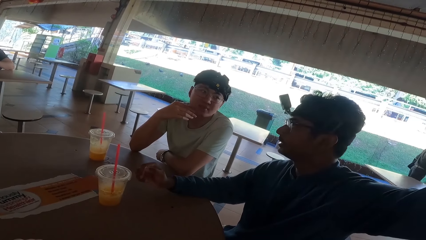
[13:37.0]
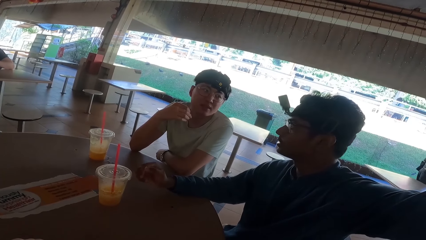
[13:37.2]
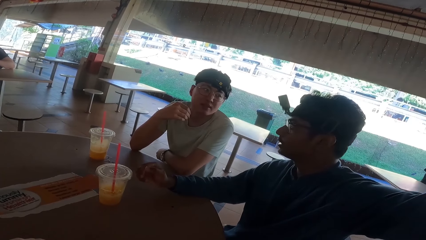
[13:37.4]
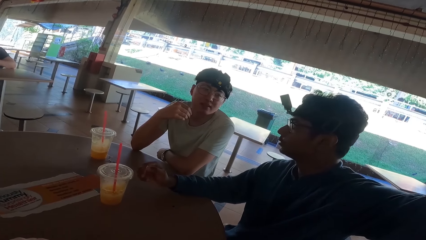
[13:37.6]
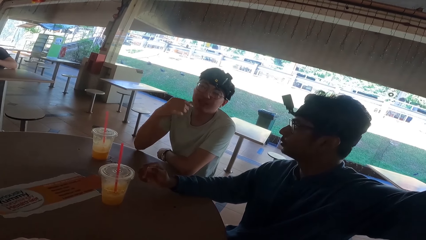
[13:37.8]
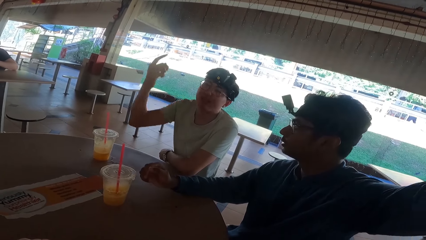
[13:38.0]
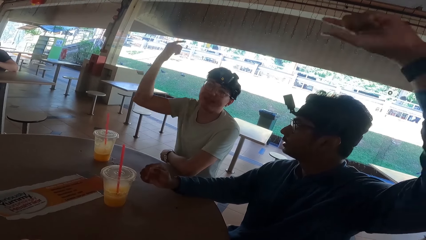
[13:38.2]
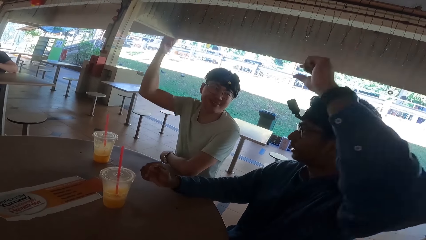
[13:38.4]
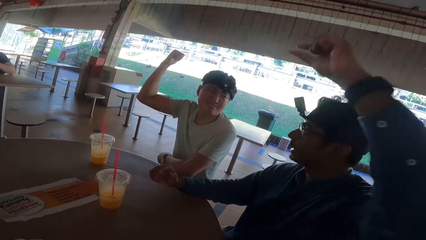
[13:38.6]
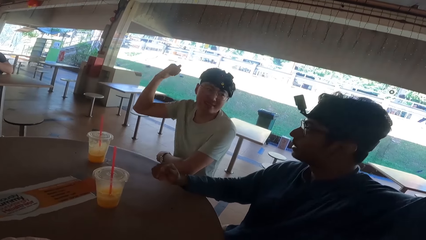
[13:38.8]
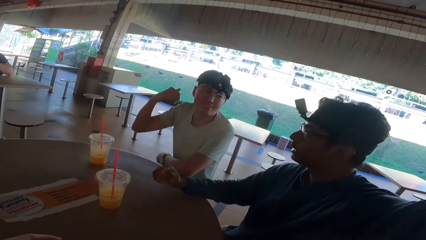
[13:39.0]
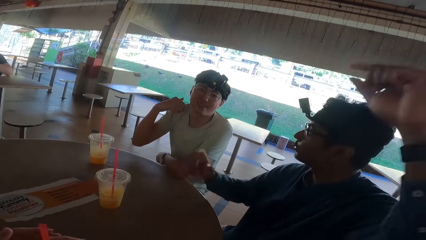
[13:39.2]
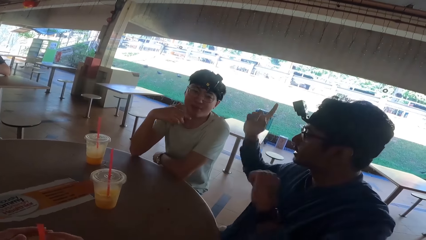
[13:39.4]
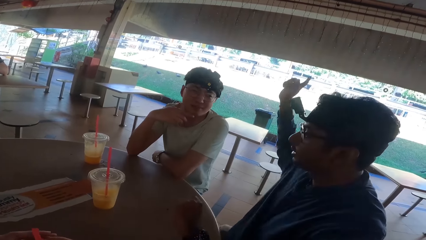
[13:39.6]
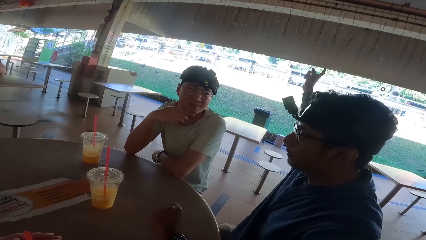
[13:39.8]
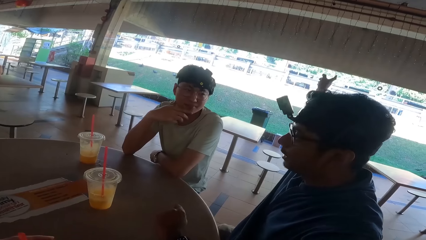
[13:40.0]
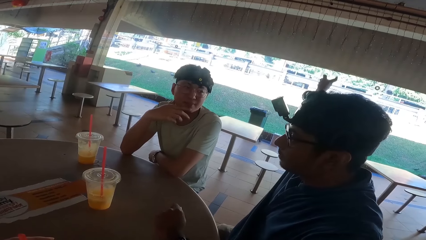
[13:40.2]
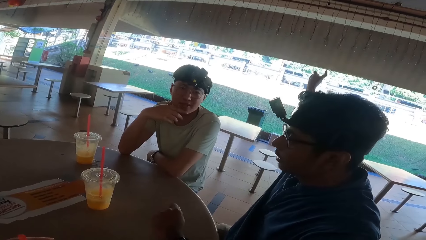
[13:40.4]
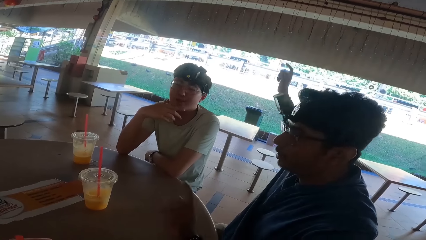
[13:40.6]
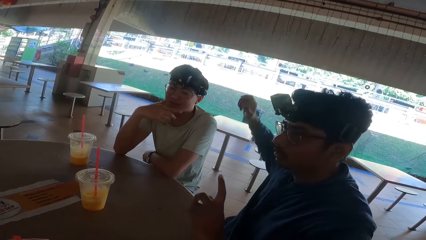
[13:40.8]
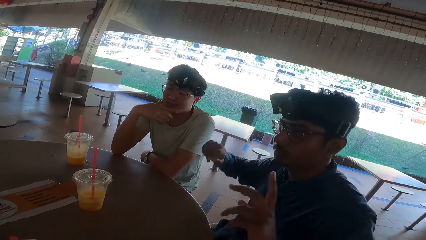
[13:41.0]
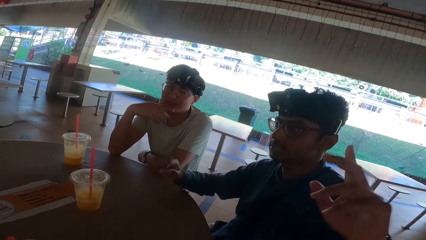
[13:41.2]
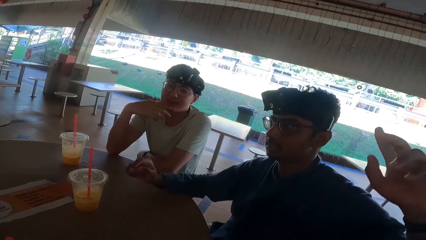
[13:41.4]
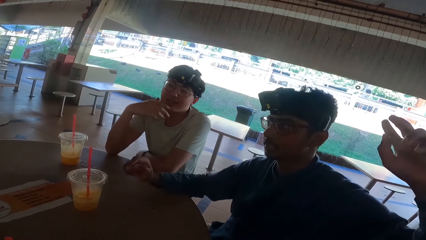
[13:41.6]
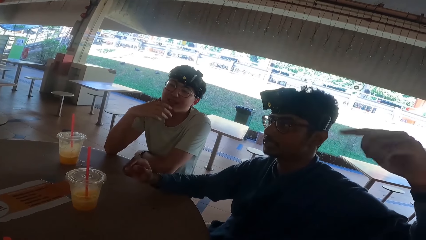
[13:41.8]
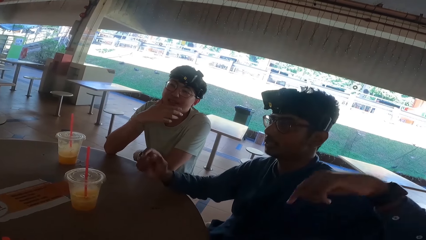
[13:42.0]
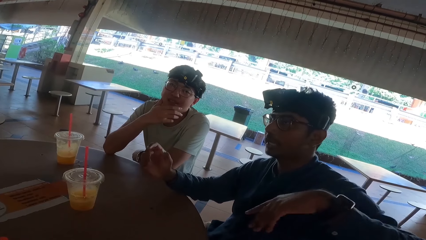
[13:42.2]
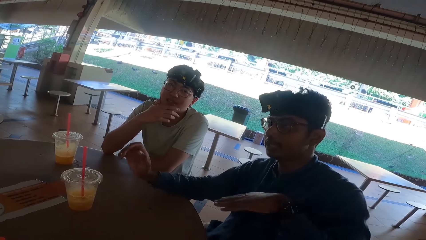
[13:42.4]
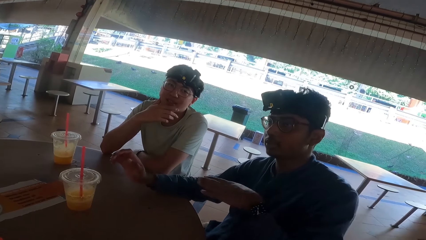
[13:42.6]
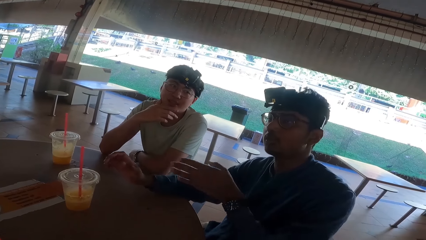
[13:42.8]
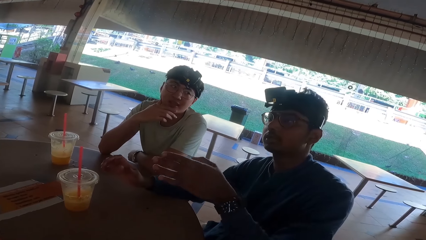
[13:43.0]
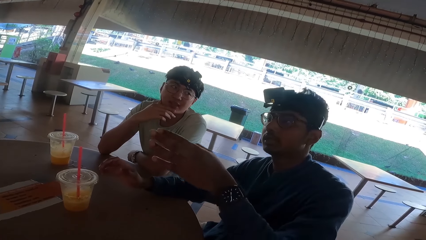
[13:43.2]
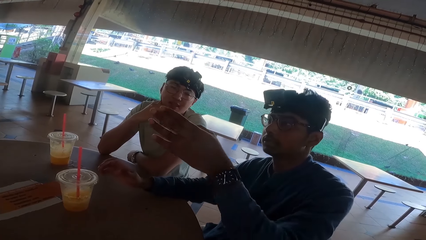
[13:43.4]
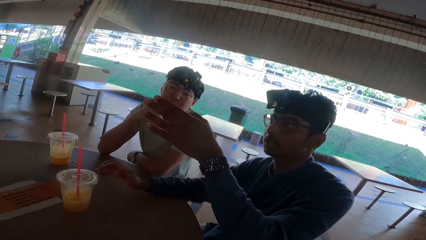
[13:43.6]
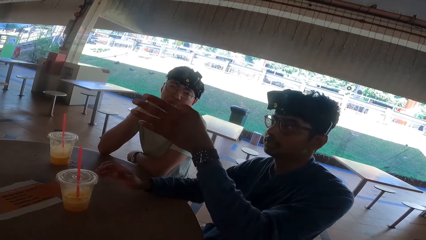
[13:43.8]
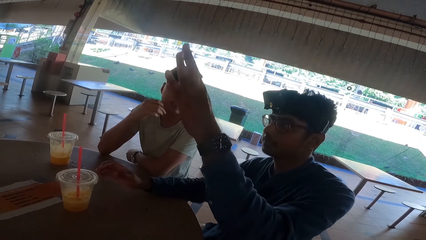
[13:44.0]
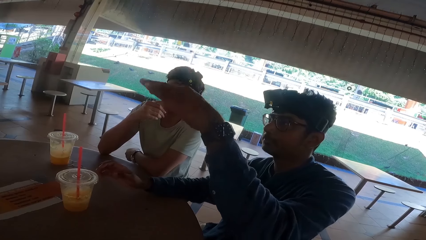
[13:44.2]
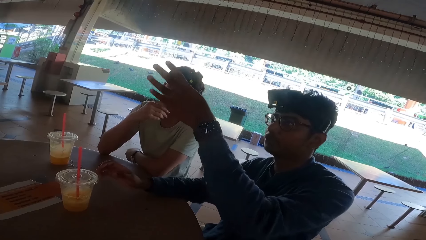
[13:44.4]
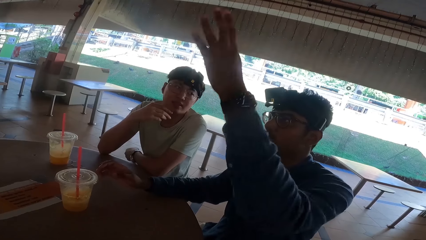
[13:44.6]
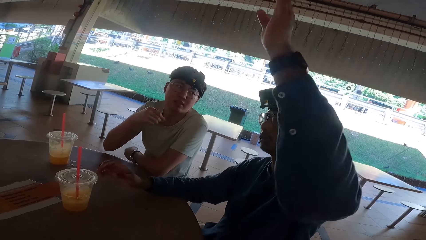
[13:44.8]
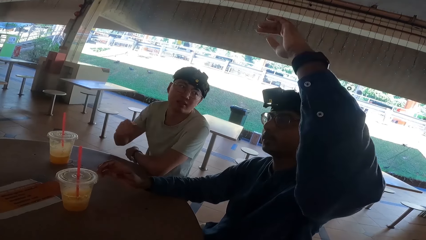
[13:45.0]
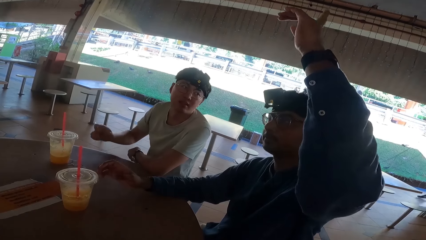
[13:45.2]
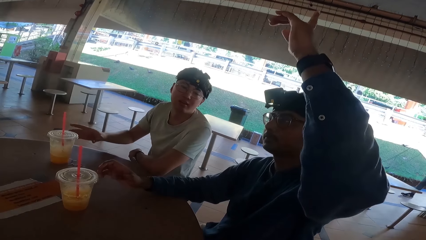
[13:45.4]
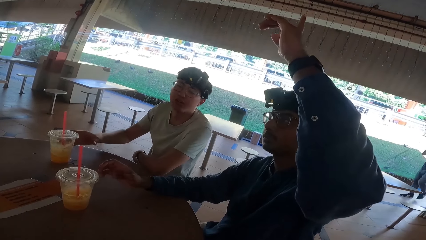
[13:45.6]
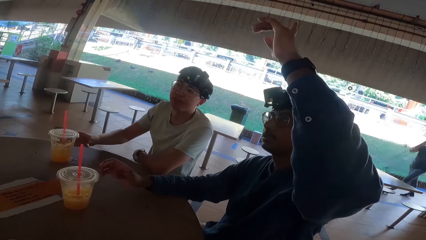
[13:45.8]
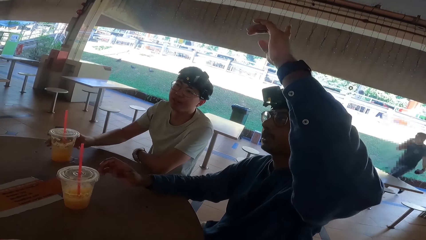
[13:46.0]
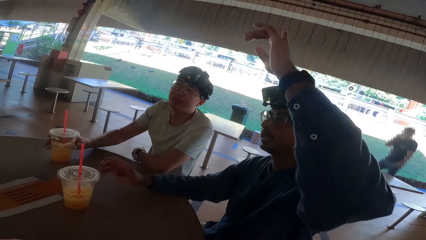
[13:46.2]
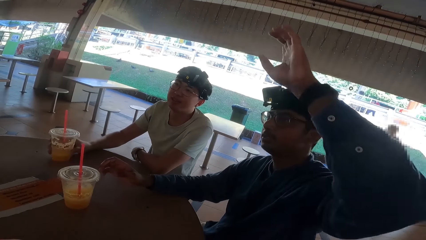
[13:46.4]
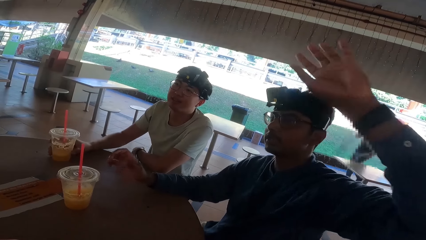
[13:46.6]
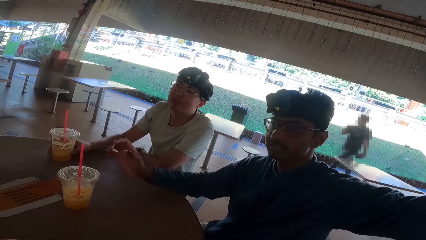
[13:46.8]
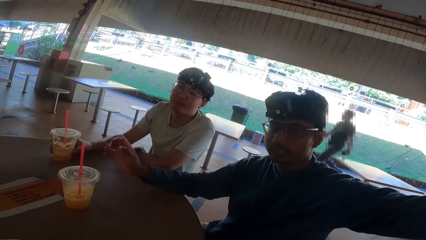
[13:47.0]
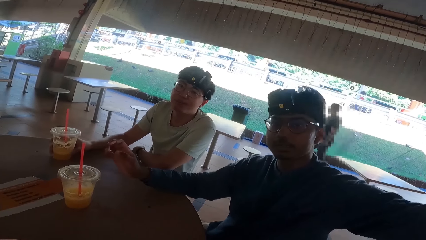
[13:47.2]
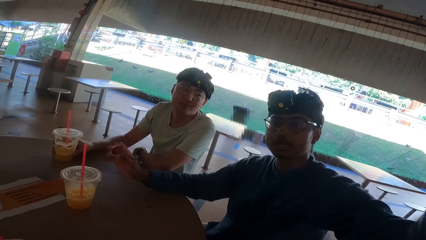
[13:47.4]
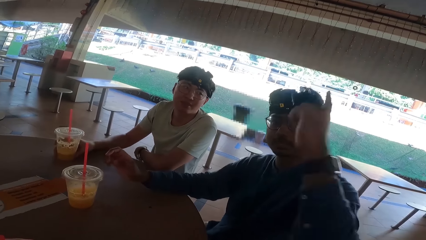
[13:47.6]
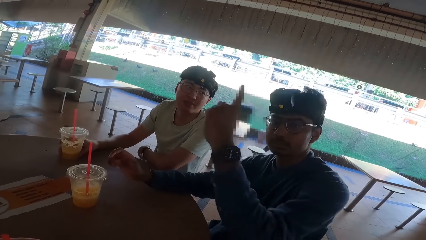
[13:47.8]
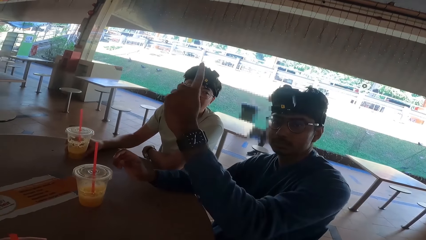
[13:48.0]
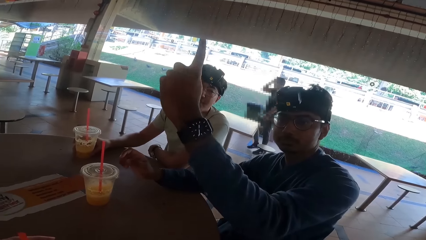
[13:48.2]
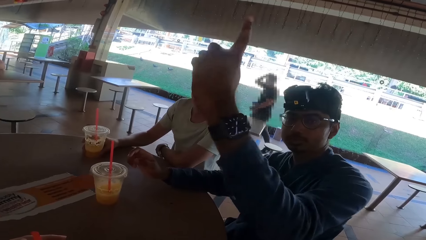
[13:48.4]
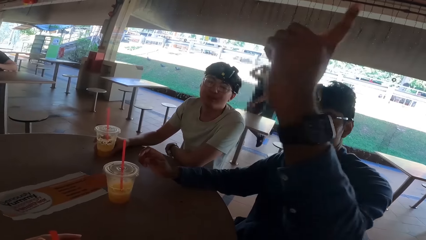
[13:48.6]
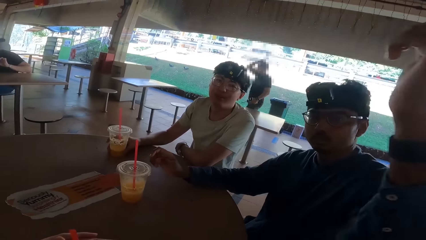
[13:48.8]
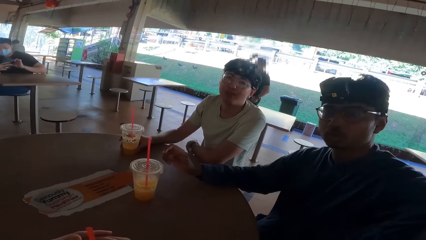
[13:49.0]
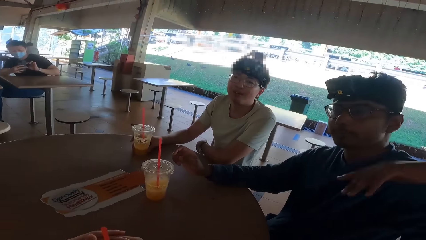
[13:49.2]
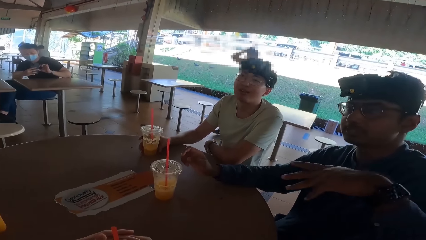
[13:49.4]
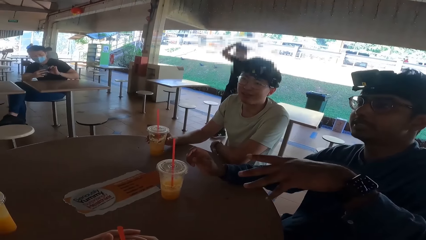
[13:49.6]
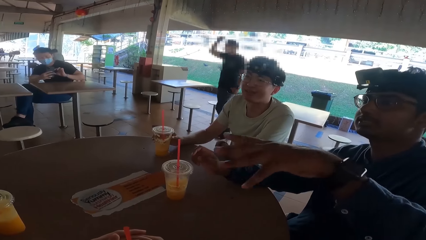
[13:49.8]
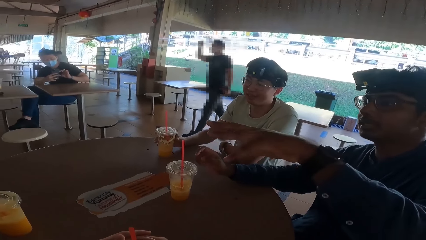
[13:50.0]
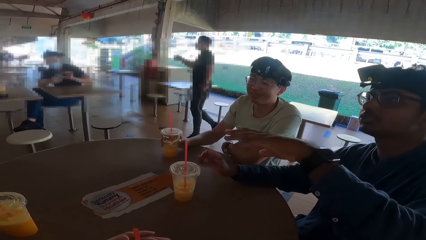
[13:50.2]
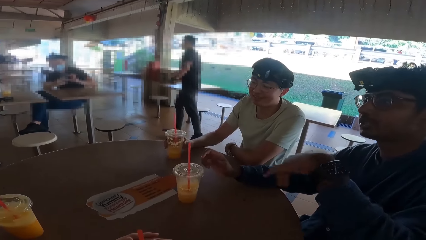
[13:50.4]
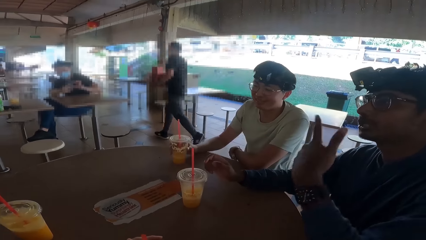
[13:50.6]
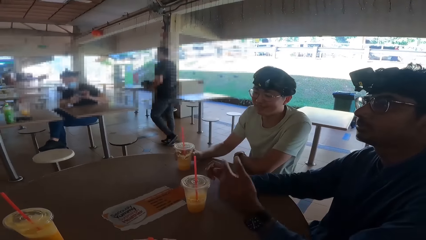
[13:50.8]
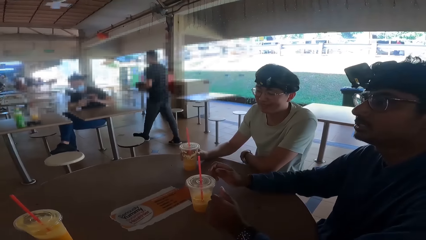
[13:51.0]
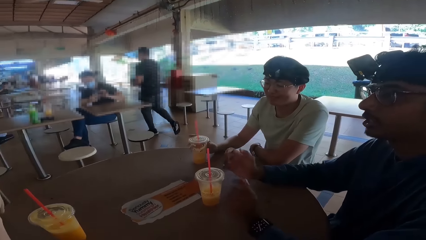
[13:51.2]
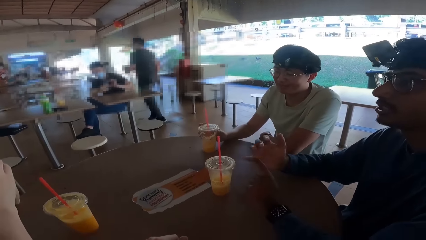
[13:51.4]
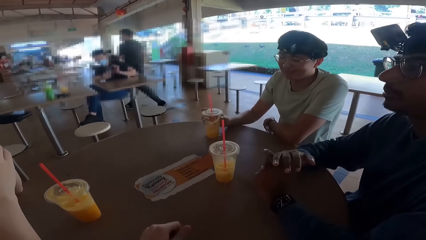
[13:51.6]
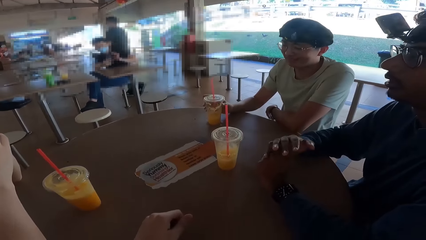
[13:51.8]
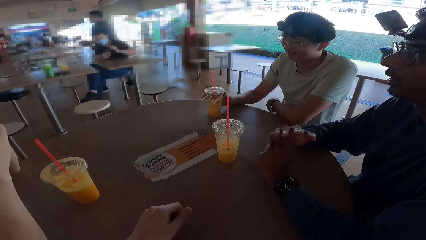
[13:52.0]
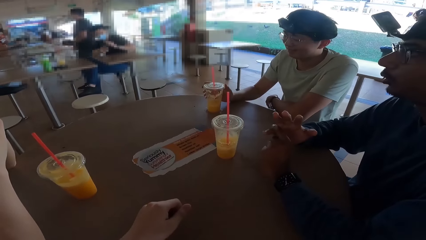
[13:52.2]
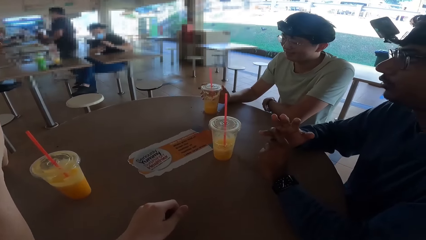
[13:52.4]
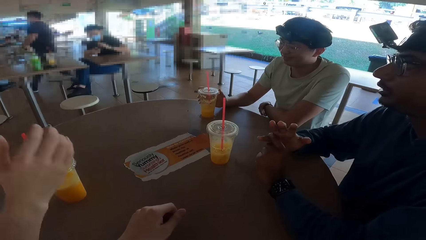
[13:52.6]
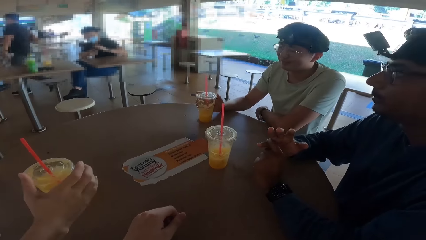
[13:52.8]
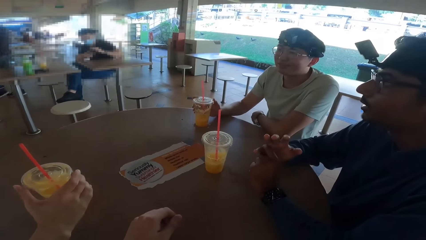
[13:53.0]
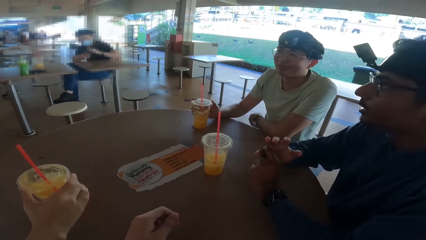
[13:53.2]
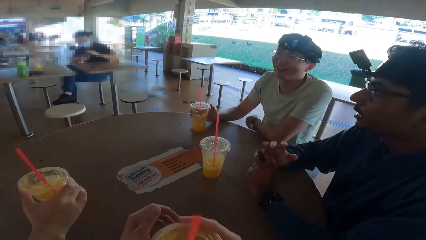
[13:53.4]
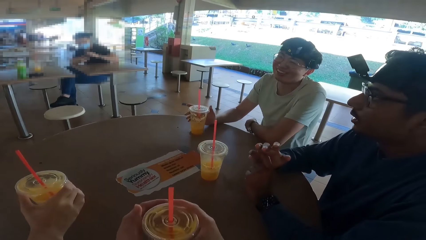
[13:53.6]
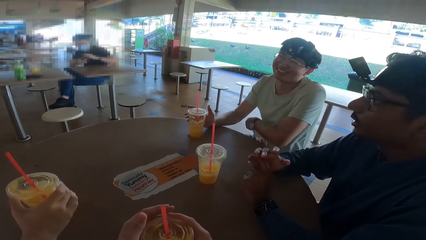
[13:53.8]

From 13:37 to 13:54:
A man raised his hand. Another man talks using hands. A person holds a drink with his hand. A third man demonstrates. The first man holds a drink with his hand.
